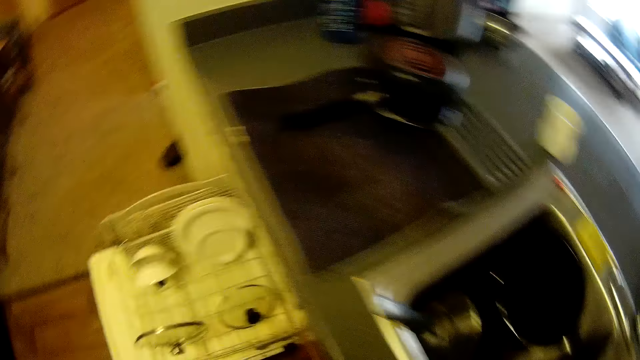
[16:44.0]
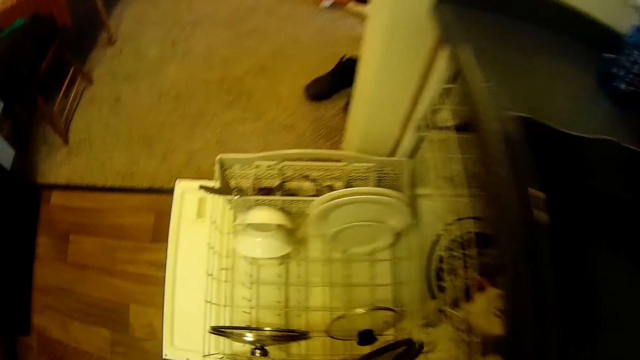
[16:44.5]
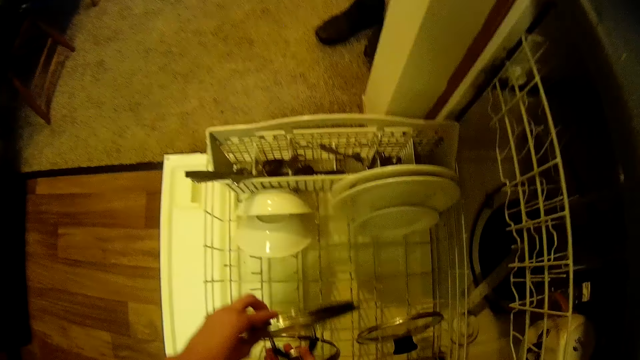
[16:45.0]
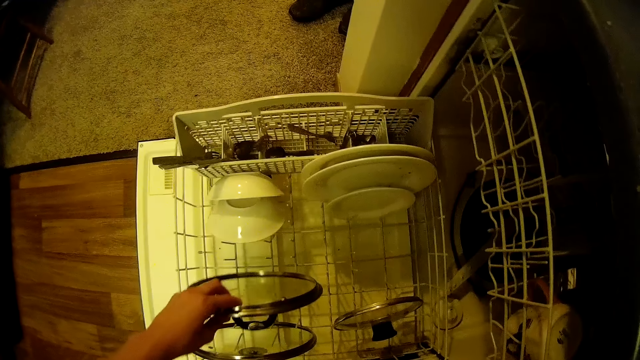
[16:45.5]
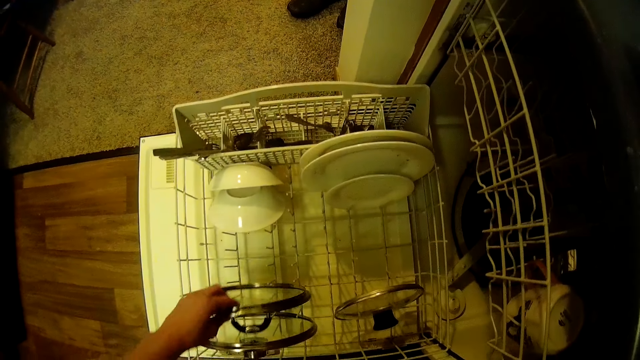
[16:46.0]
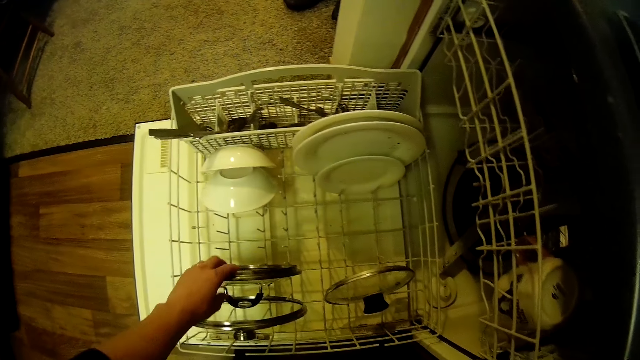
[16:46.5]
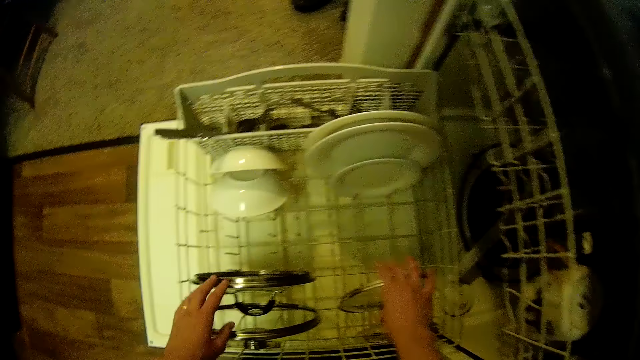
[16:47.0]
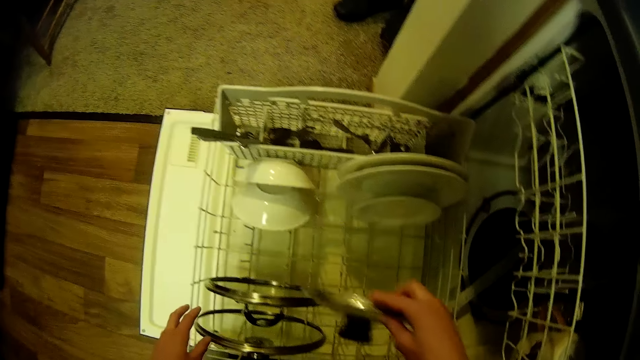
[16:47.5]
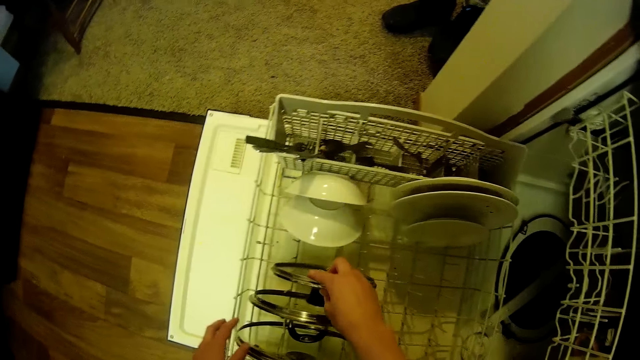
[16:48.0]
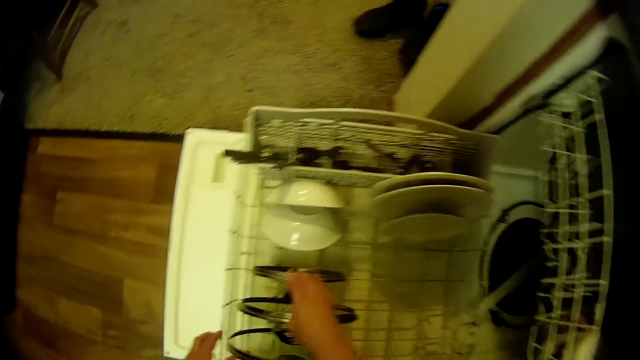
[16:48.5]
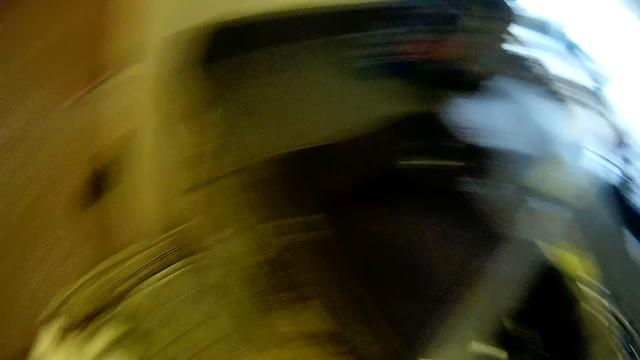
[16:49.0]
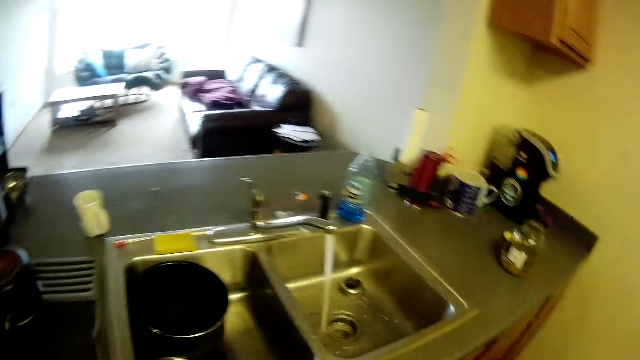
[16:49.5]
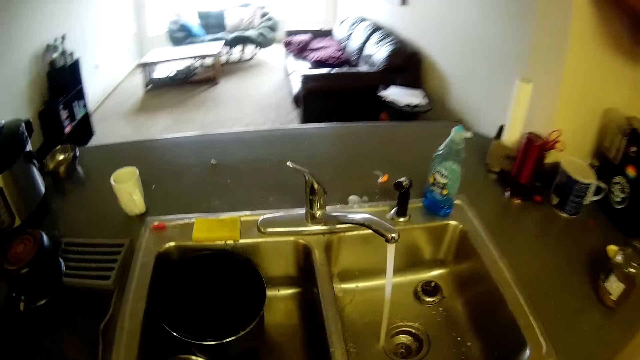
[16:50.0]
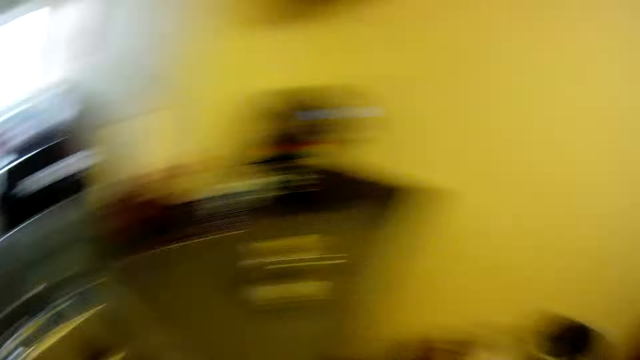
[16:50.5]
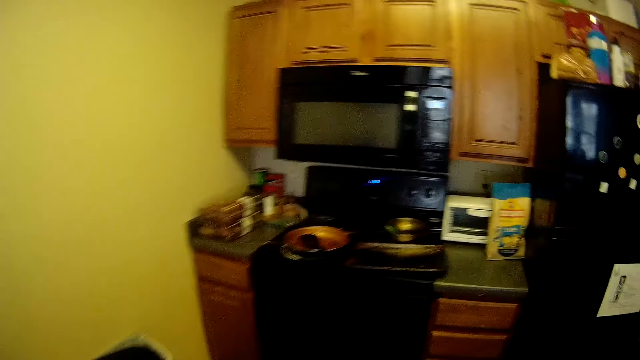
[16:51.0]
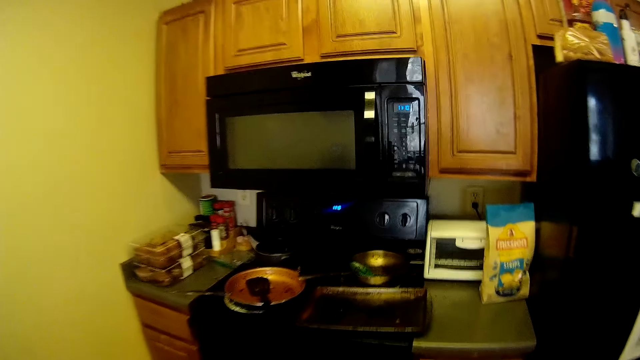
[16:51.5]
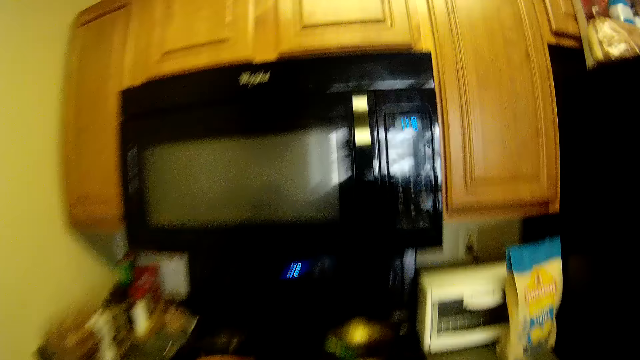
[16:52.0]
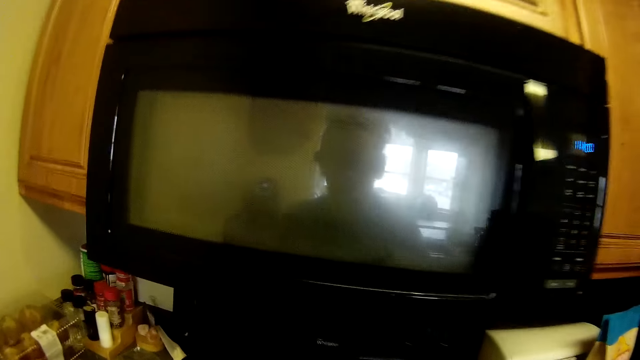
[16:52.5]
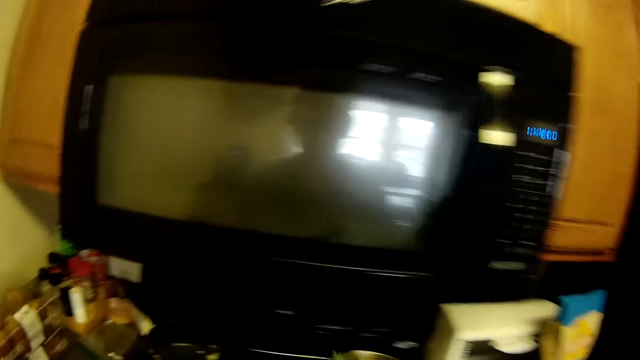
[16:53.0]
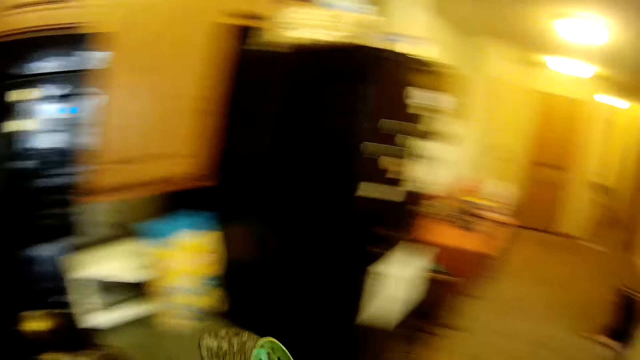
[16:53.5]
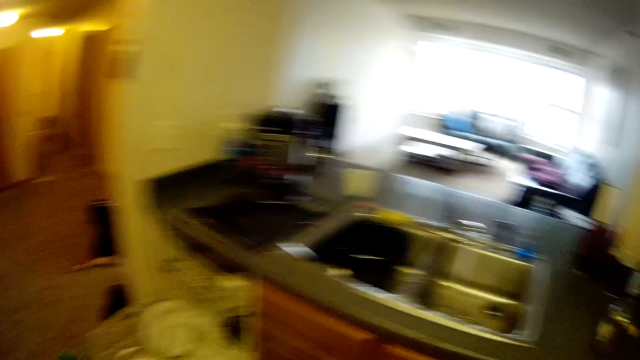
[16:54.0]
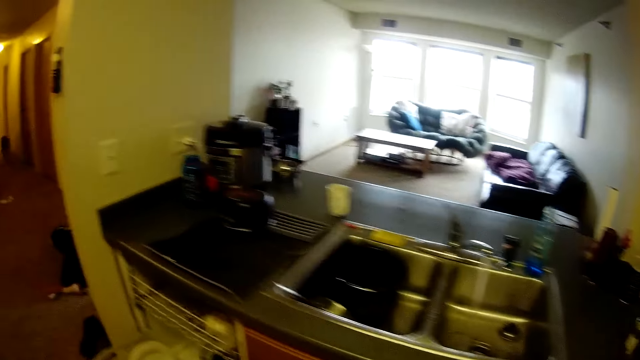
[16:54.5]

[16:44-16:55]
The camera wearer moves towards the dishwasher. They drop the pot cover in the lower rack of the dishwasher. They move the smaller lid towards the other lids. They pick up another pot cover in the lower rack. They pick up the pot cover in the lower rack. They move towards the sink. They turn towards the stove. They walk towards the stove. They pick up two spatulas from a cooker. They walk towards the dishwasher.

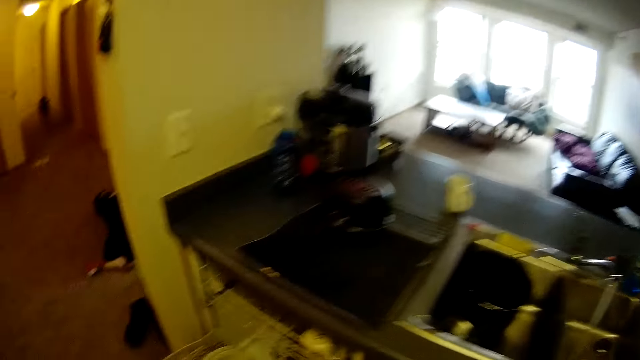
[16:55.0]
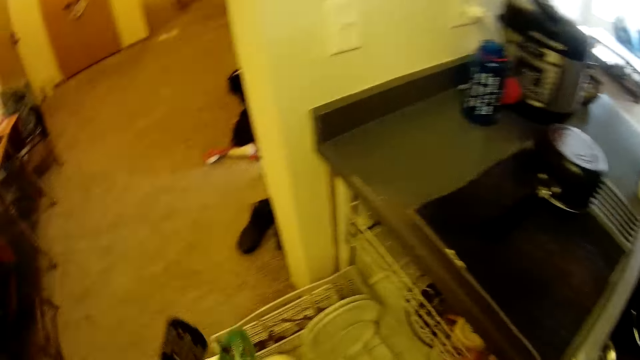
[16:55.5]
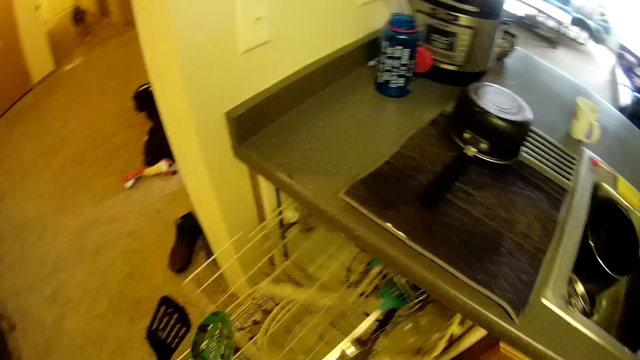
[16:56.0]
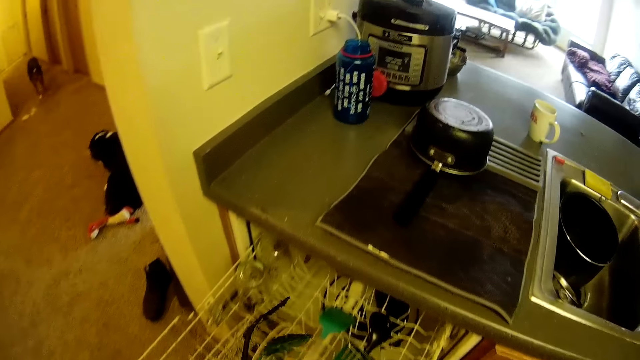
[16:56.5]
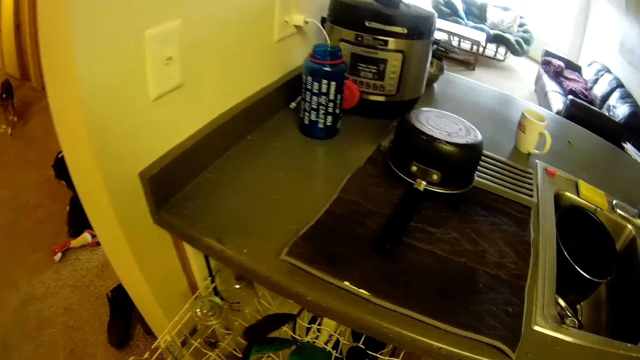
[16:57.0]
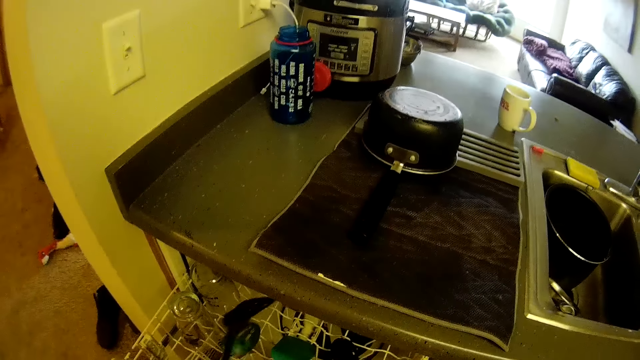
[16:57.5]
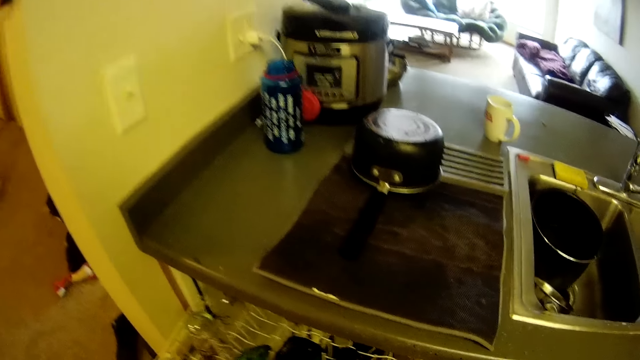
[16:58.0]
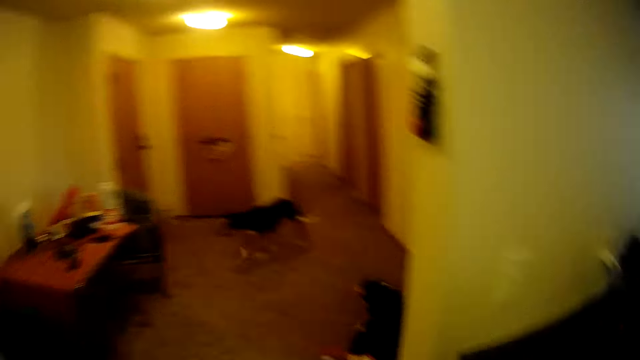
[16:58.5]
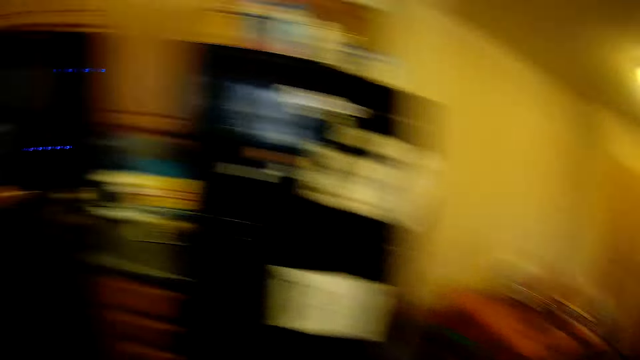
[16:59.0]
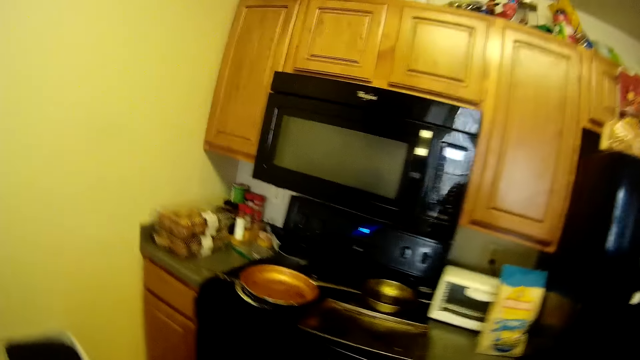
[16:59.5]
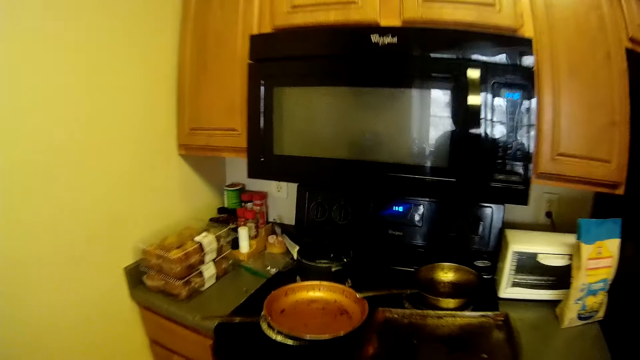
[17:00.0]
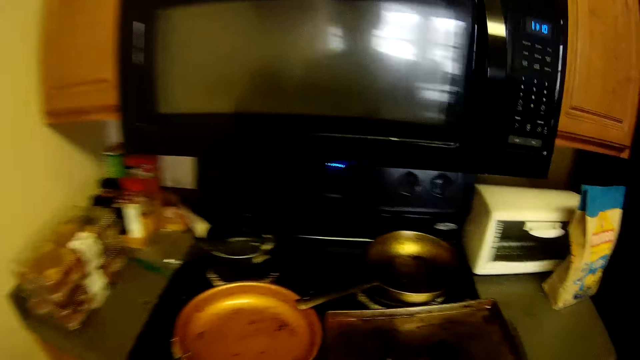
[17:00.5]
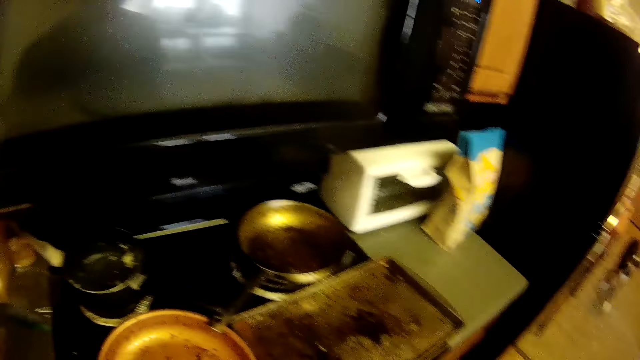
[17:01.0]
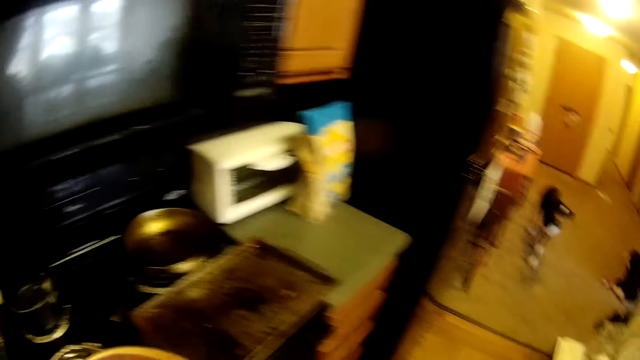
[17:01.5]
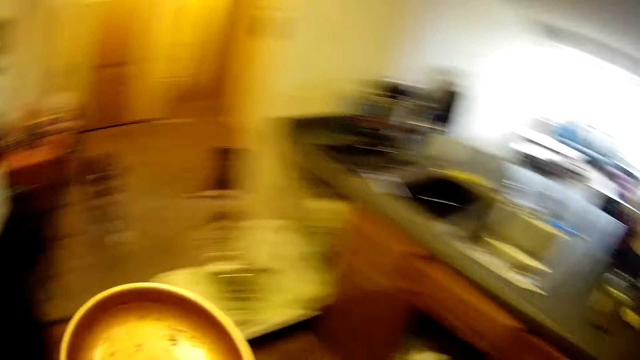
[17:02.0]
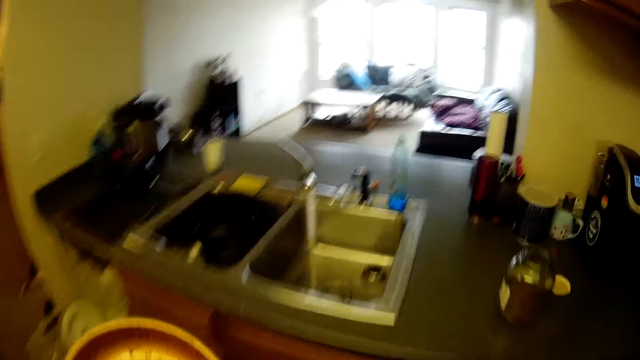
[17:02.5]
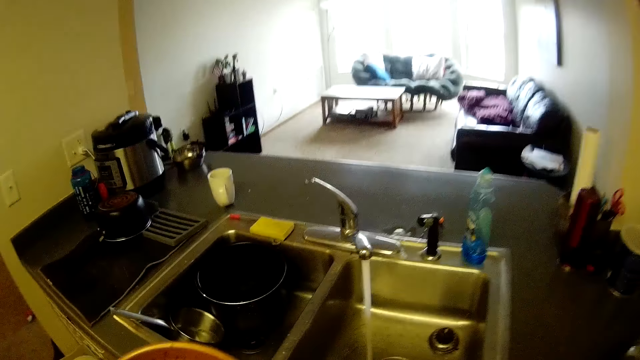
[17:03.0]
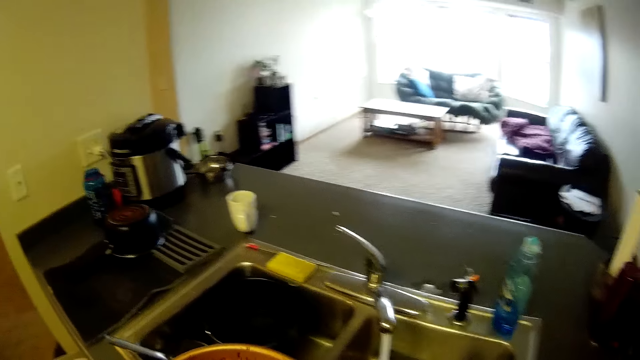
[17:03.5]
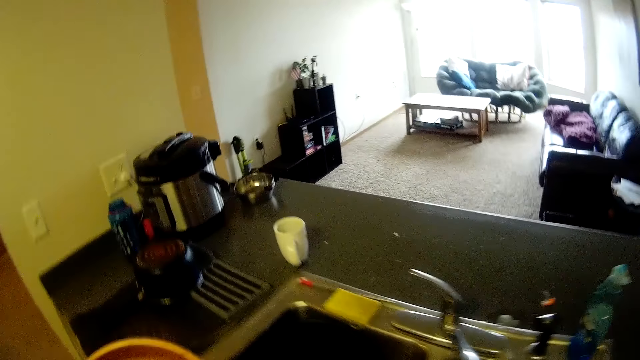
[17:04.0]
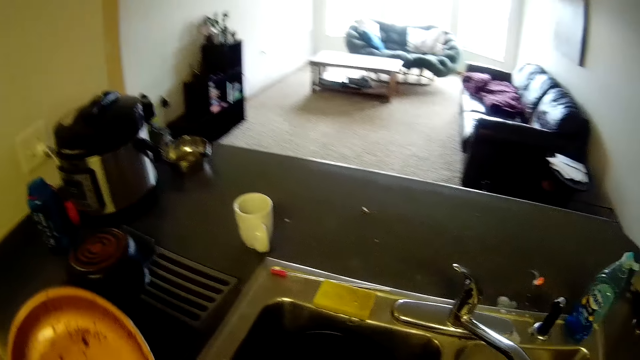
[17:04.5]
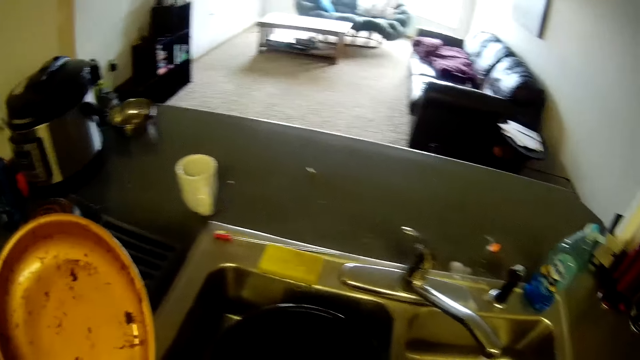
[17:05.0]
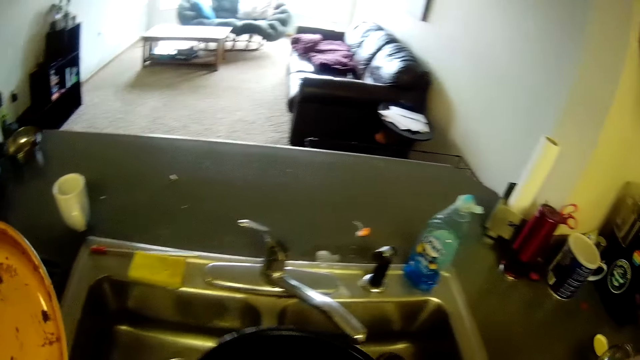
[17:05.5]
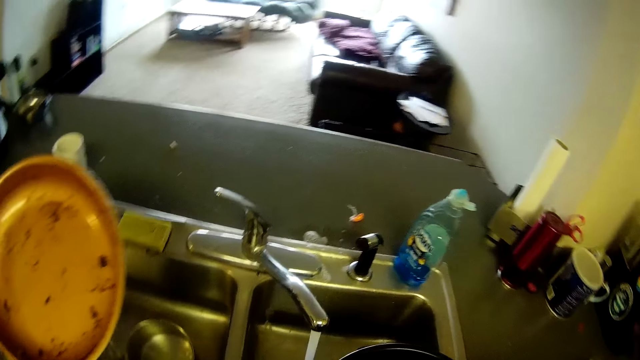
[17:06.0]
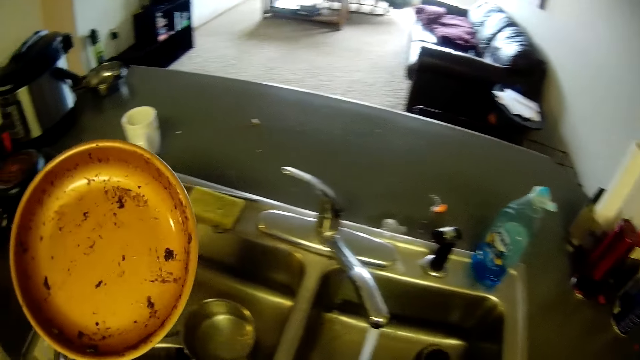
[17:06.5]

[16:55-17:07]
The camera wearer pulls out the upper rack of the dishwasher. She drops the two spatulas into the upper rack of the dishwasher. She pushes the rack forward. She closes the upper rack of the dishwasher. She turns towards the stove and walks towards the stove. She picks up a cooking pan from the cooker. She turns towards the sink. She moves a cooking pot from the kitchen sink bowl to the other kitchen sink bowl.
